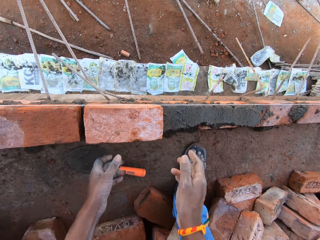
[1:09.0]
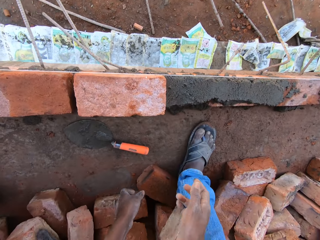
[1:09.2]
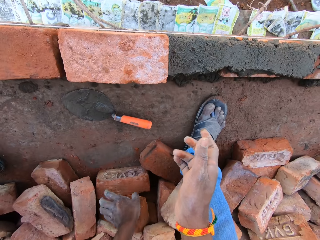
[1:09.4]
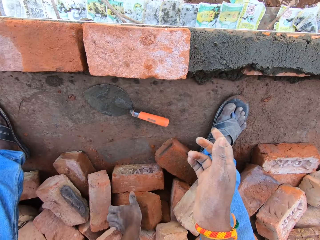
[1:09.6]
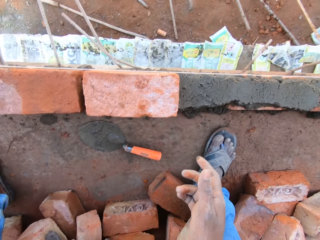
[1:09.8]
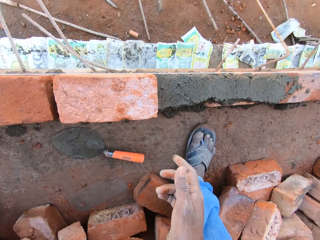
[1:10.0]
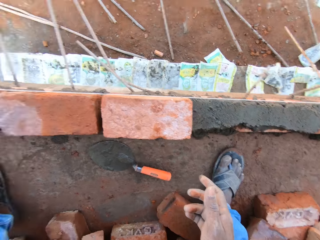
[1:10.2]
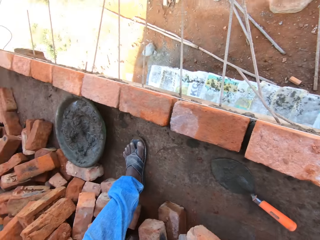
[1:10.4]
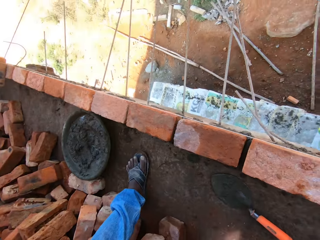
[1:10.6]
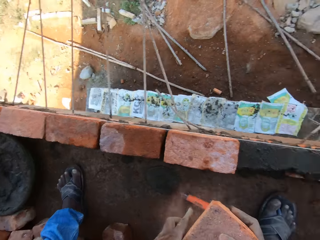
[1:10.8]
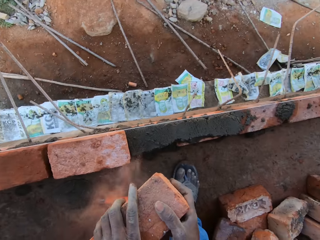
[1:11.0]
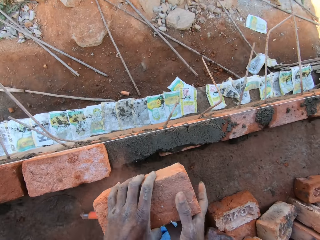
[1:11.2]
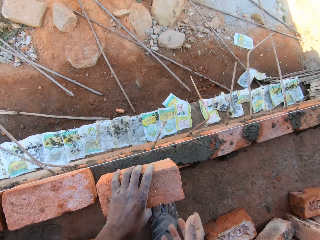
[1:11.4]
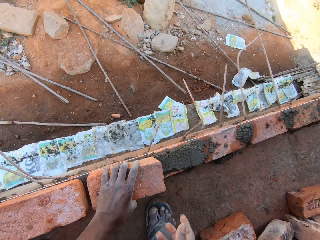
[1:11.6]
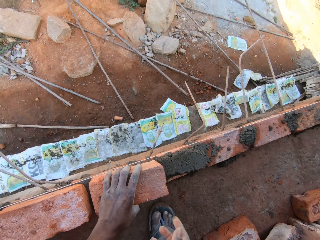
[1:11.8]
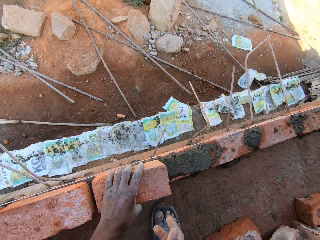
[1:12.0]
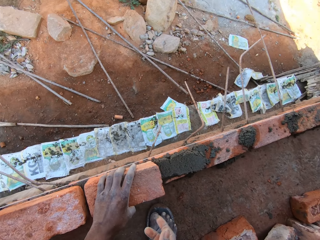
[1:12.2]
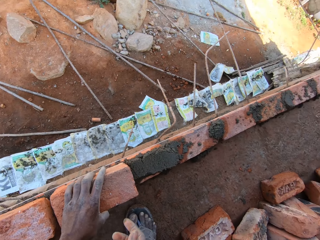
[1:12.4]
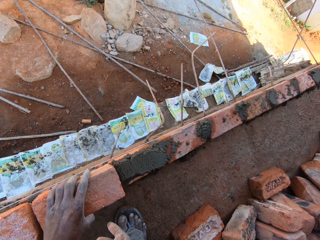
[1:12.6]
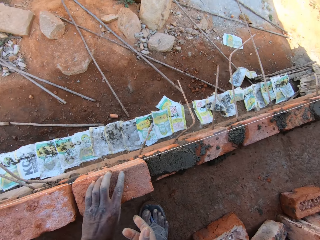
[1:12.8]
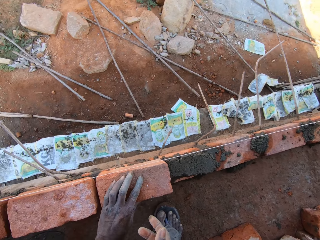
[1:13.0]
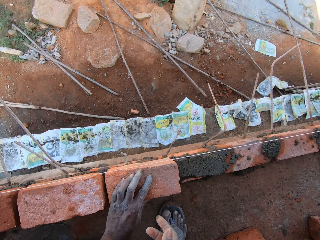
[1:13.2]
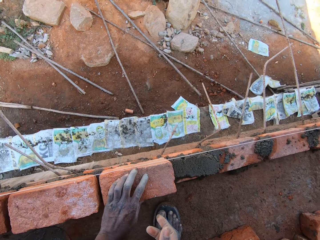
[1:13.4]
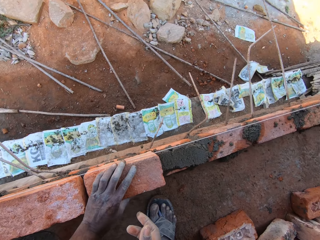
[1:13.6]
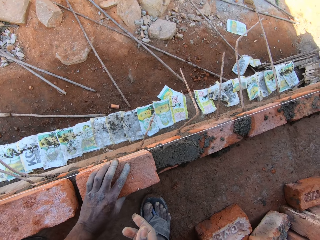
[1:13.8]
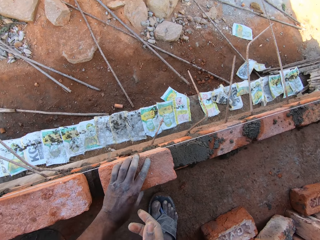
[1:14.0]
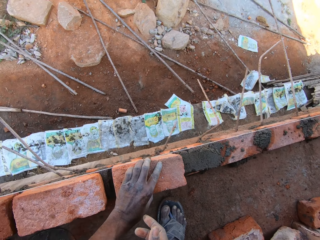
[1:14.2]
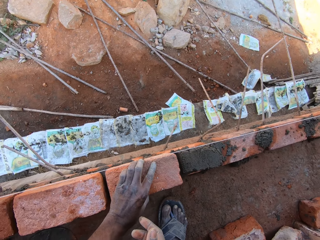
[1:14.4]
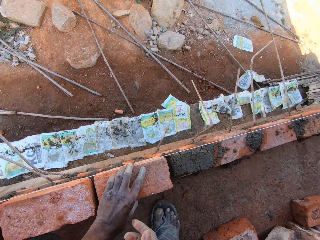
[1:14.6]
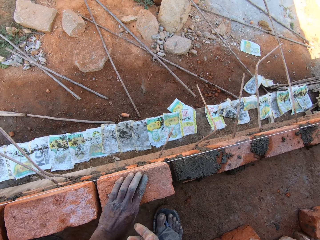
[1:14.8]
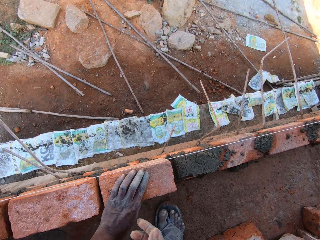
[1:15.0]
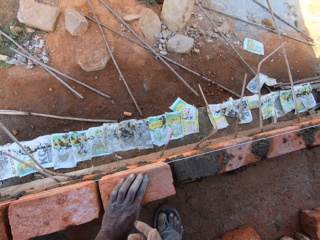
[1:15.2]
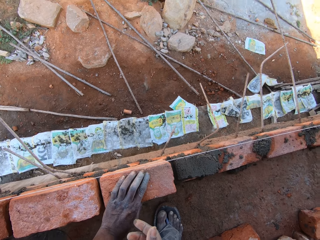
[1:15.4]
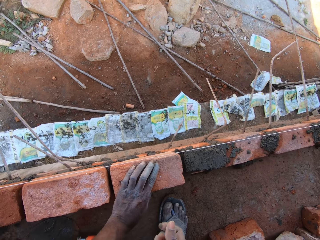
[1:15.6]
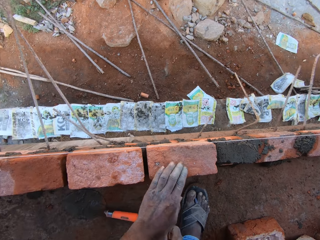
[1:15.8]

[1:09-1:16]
The camera wearer picks up a red brick from other red bricks on the site floor with his left hand. He holds the red brick with his hands and places the red brick on the mortar with his left hand.

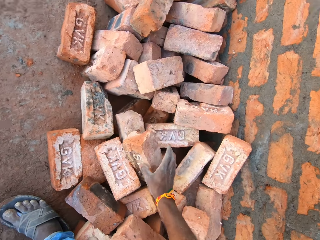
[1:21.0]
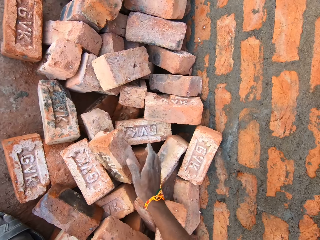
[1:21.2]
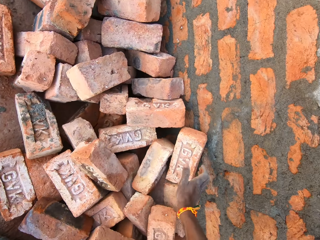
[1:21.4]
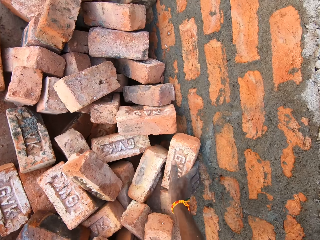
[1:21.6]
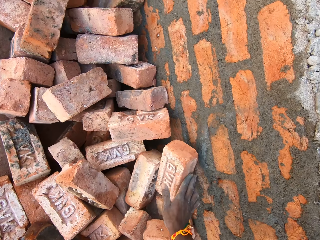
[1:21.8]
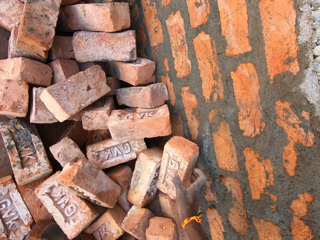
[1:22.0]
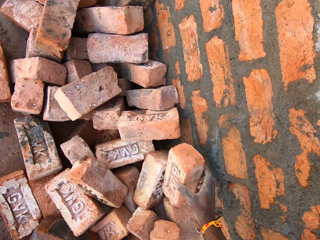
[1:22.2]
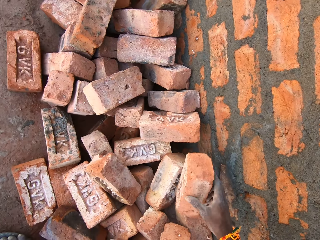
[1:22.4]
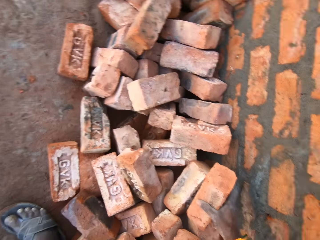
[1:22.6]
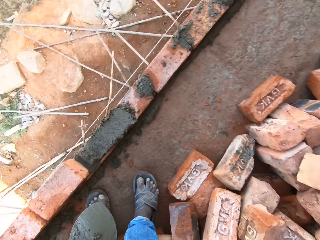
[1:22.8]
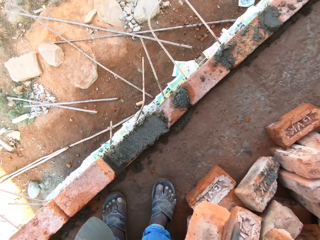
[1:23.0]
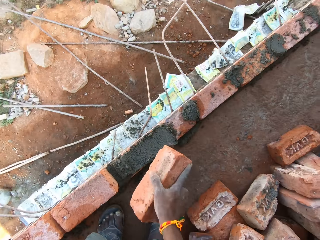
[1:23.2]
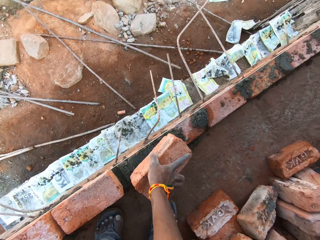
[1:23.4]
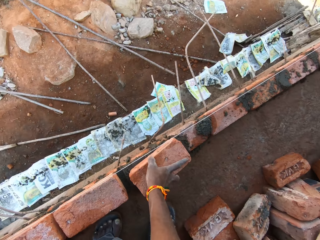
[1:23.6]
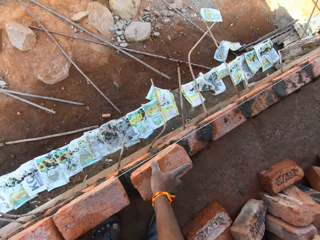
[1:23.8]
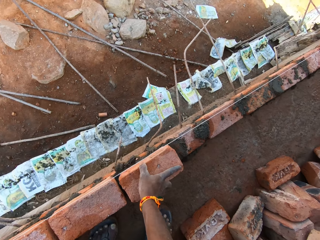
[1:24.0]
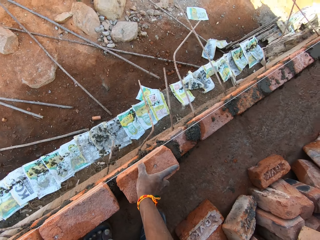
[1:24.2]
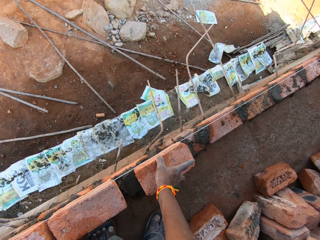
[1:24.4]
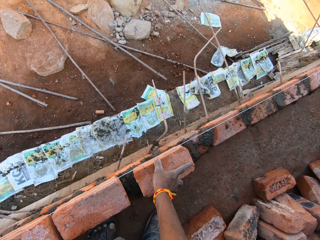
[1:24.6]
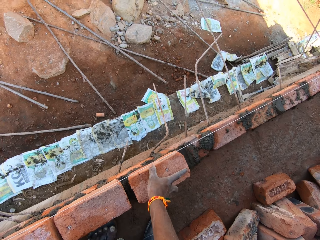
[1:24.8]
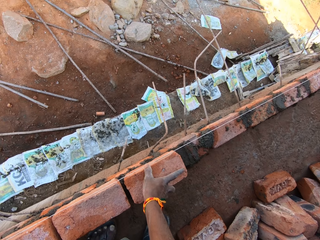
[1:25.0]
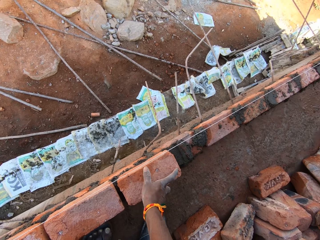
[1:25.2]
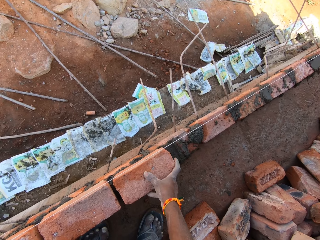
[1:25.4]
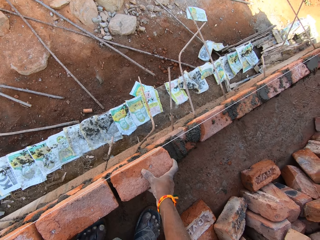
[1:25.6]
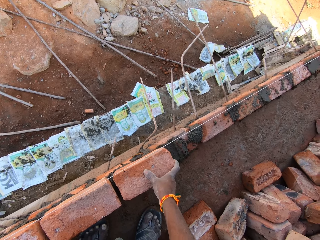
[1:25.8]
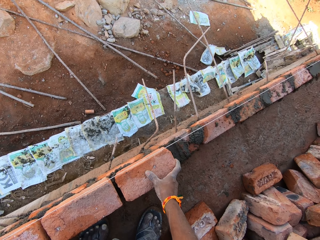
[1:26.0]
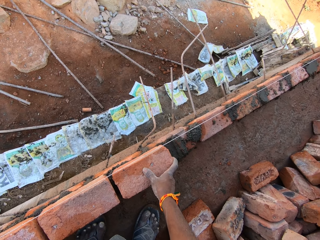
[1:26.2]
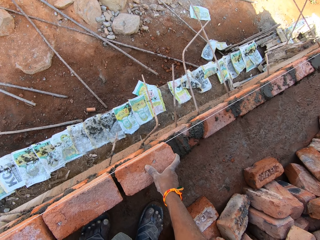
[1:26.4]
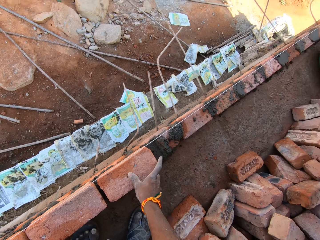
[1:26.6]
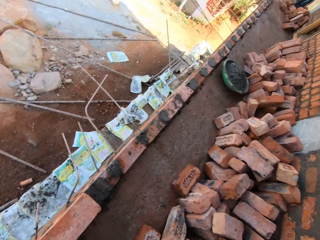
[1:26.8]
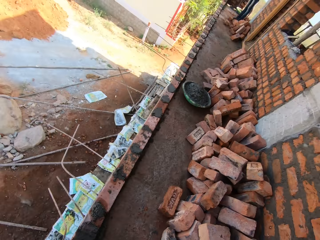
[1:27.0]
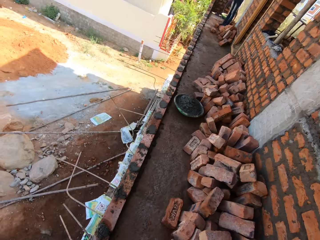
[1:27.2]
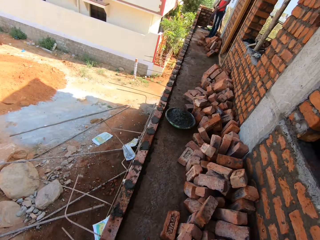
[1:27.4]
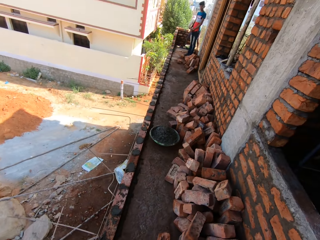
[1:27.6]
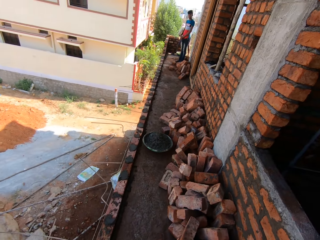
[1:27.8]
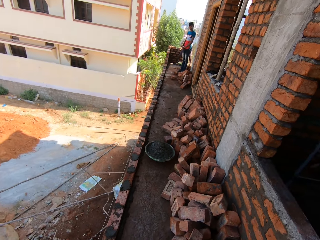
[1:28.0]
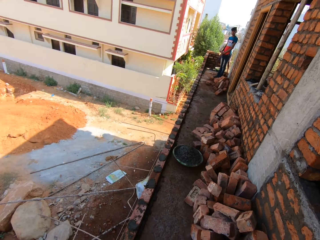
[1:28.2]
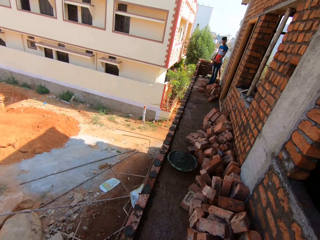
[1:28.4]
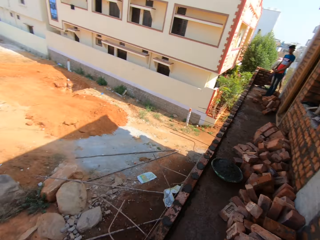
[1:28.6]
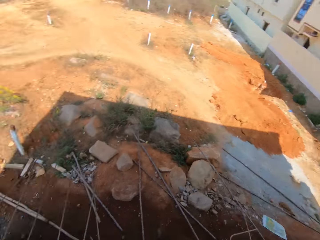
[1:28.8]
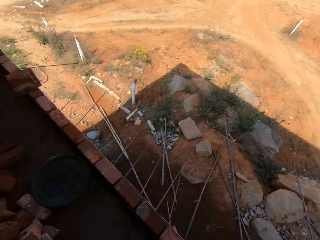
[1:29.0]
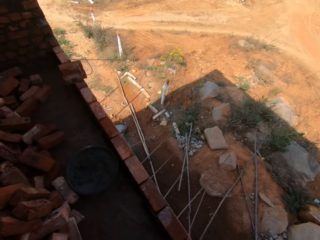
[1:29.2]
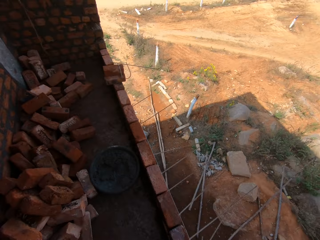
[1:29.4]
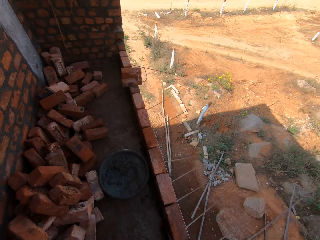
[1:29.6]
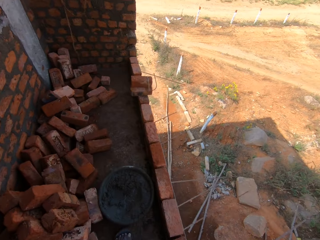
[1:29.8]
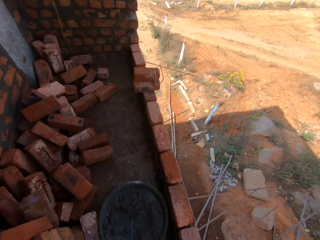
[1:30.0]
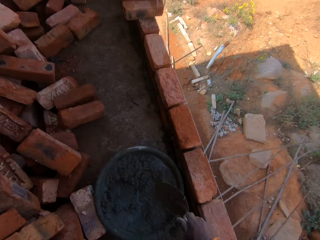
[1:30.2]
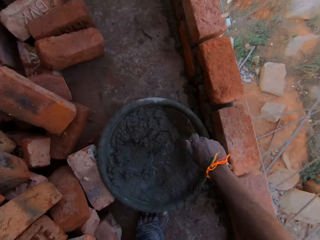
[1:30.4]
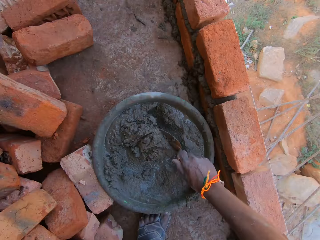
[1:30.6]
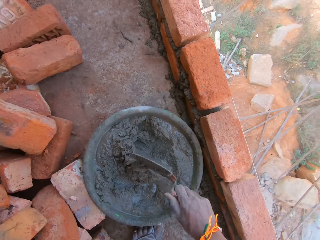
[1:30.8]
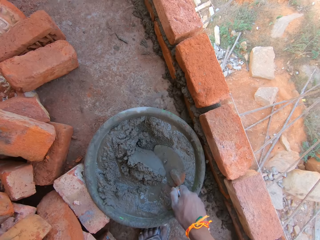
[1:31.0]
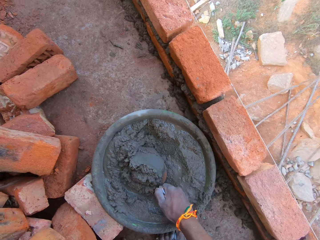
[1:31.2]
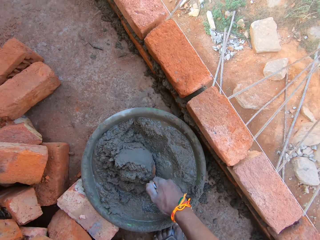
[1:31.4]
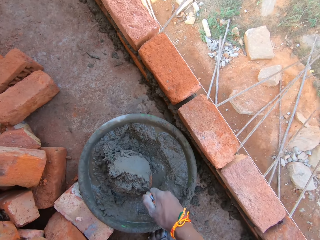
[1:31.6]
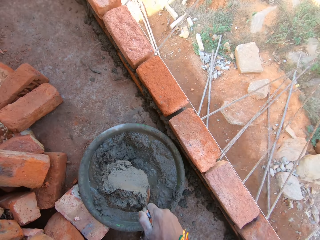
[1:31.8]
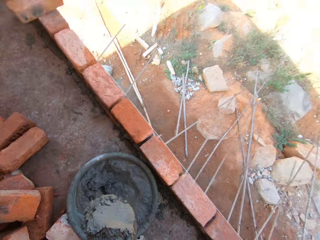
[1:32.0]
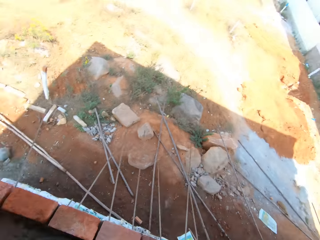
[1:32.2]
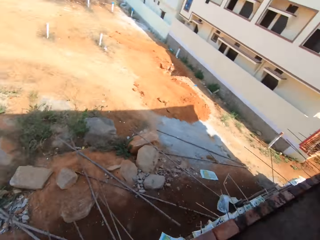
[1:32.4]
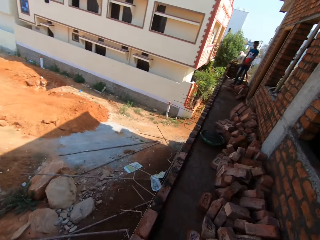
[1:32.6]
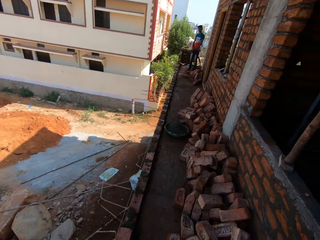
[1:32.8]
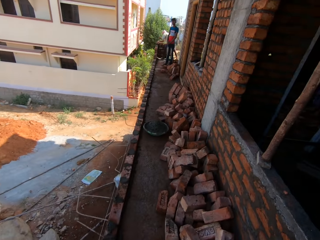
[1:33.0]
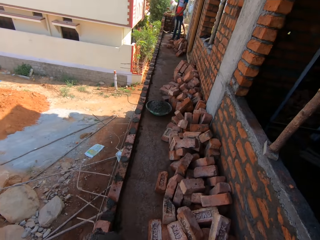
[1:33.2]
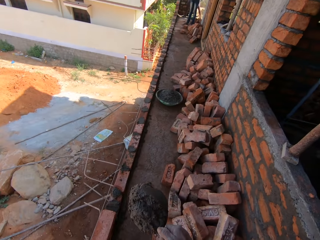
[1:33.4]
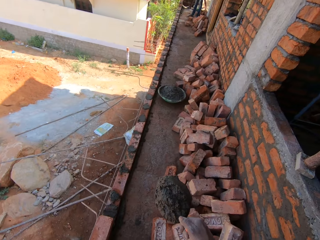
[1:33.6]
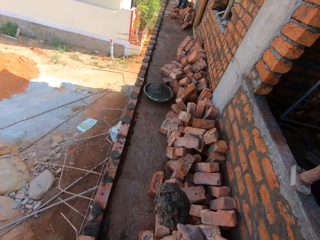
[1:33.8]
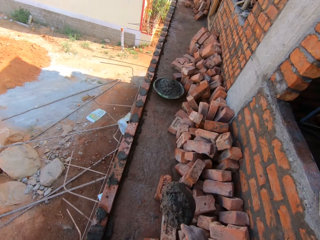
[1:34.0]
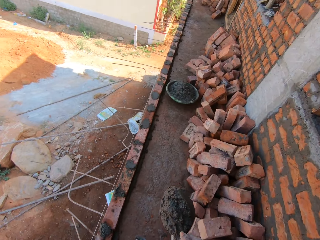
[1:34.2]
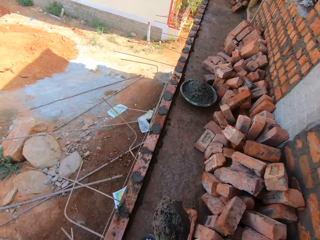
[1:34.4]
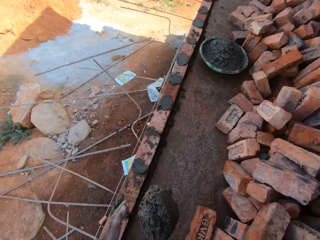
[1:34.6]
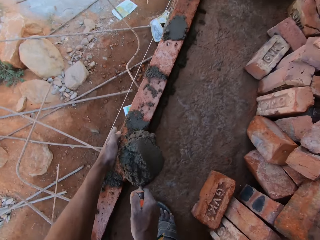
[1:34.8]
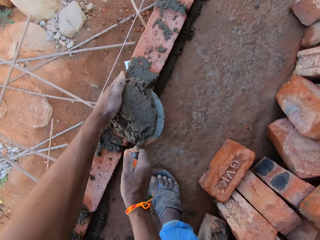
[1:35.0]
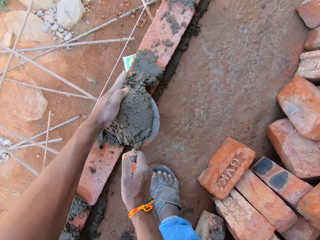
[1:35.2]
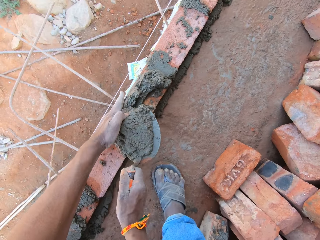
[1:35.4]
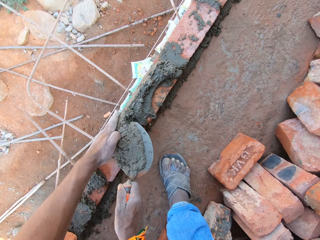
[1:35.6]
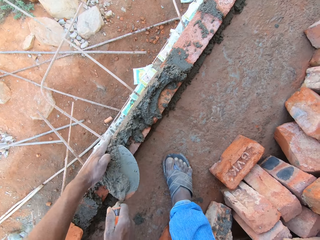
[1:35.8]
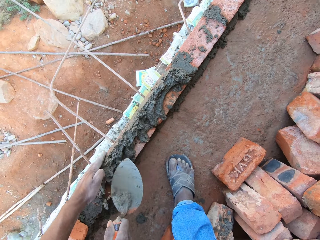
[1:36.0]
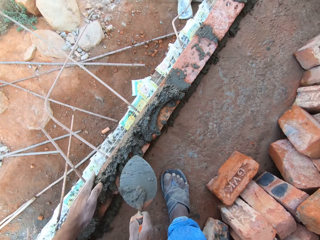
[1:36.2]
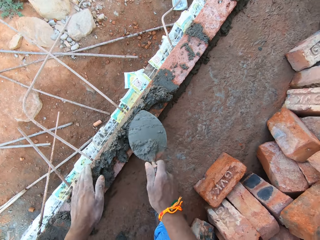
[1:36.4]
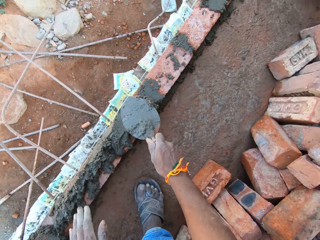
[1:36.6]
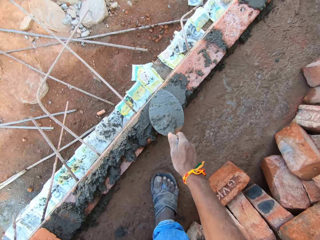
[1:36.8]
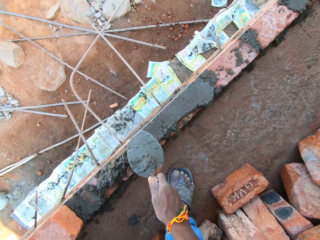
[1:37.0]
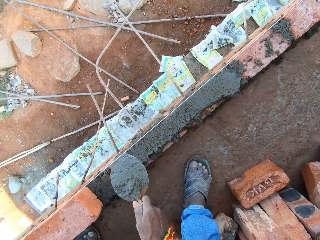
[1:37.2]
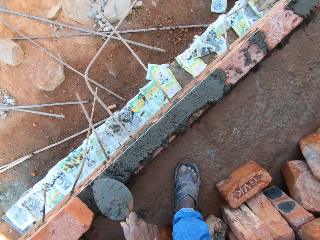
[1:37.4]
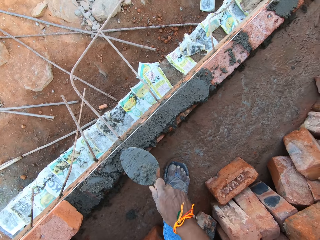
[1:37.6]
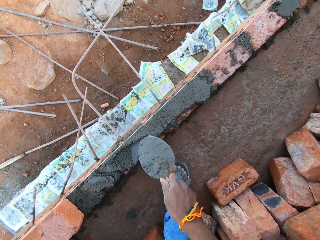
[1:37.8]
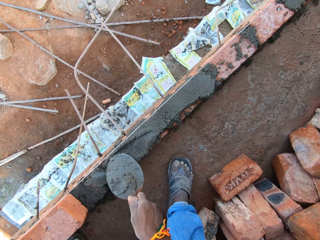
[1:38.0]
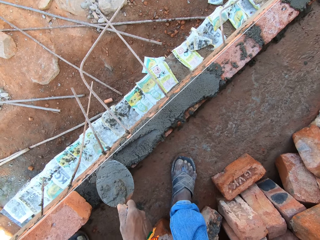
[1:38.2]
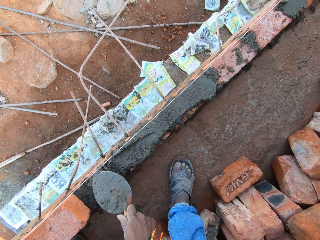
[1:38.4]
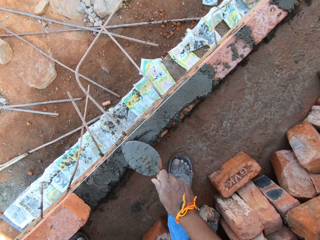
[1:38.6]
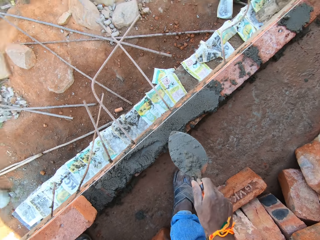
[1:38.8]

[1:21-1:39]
The camera wearer picks up a red brick from other red bricks on the site floor with his right hand. He places the red brick on the mortar with his right hand. He scoops some mortar from the bowl with the trowel in his right hand. He walks on the site floor corridor. He pours the mortar on the red bricks with the trowel in his right hand. He plasters the red bricks with the trowel in his right hand.
